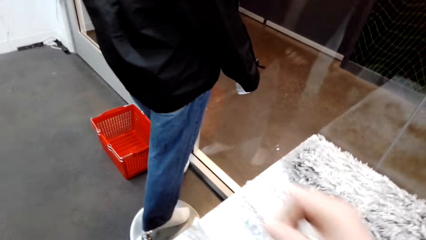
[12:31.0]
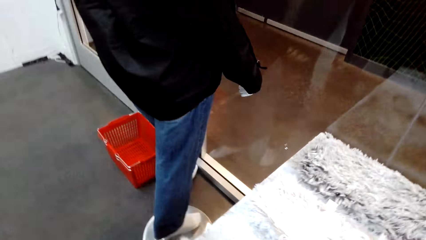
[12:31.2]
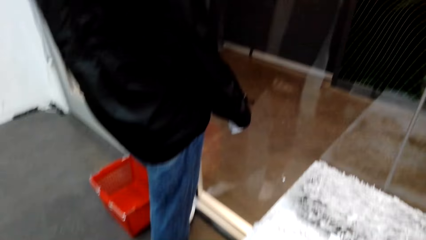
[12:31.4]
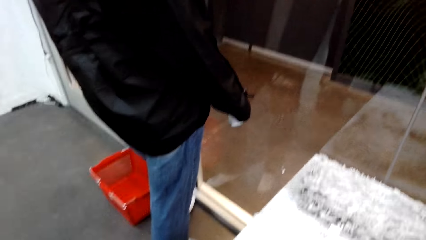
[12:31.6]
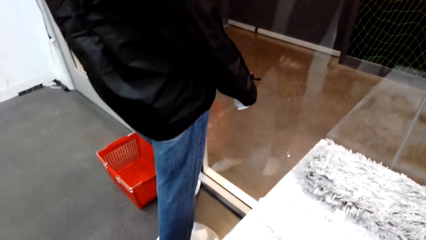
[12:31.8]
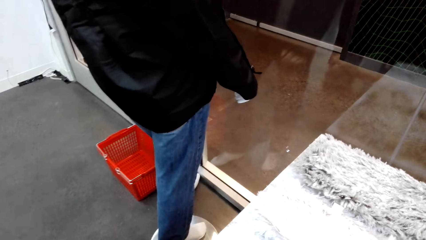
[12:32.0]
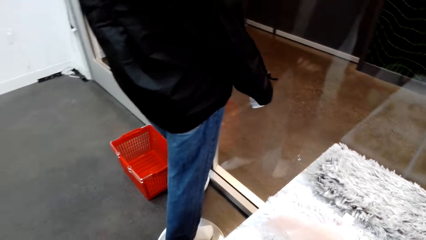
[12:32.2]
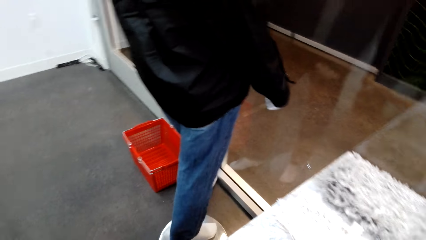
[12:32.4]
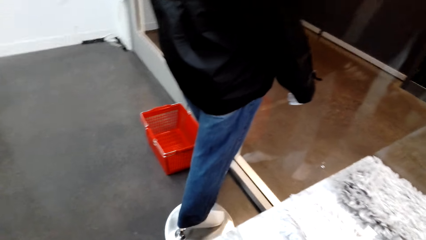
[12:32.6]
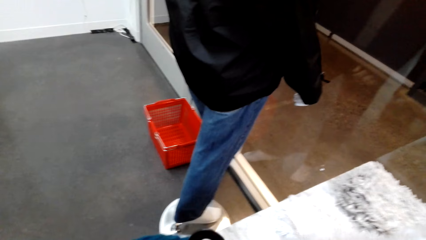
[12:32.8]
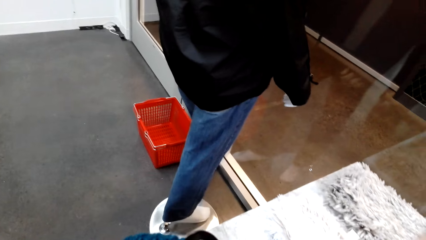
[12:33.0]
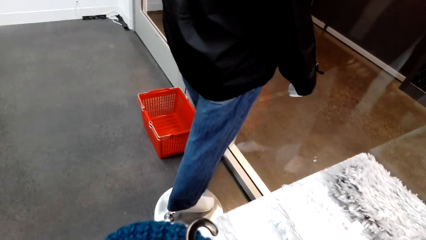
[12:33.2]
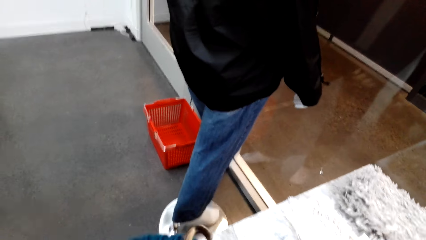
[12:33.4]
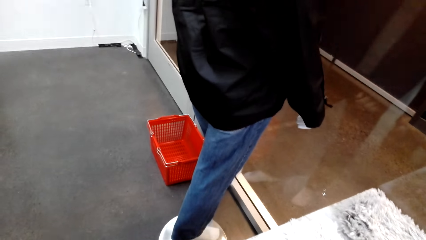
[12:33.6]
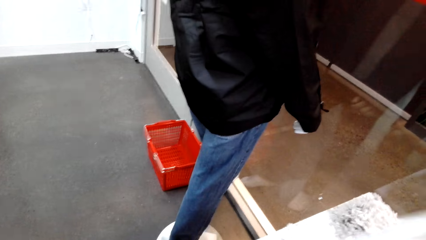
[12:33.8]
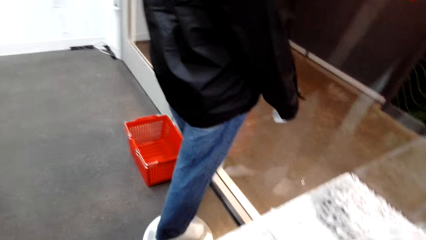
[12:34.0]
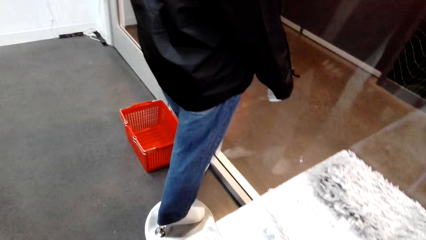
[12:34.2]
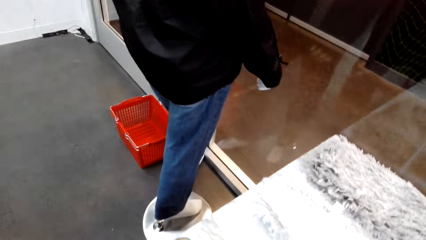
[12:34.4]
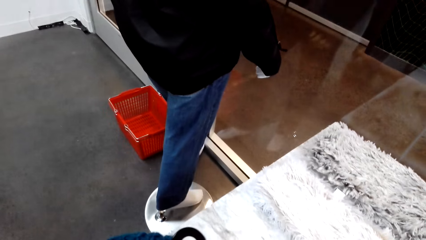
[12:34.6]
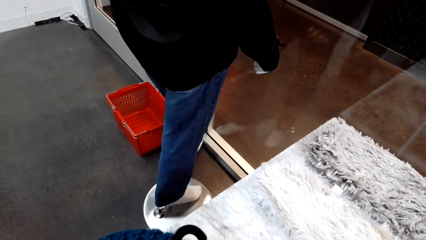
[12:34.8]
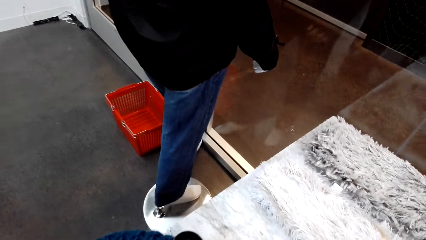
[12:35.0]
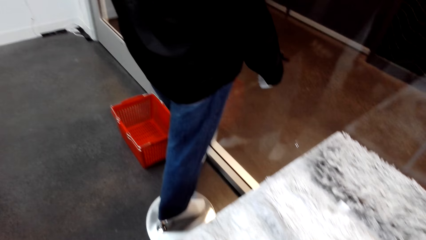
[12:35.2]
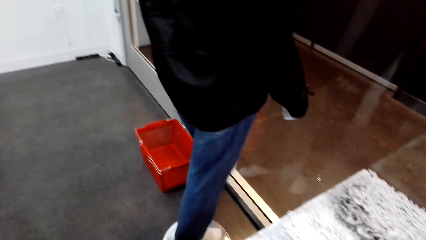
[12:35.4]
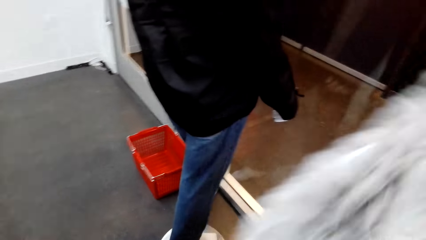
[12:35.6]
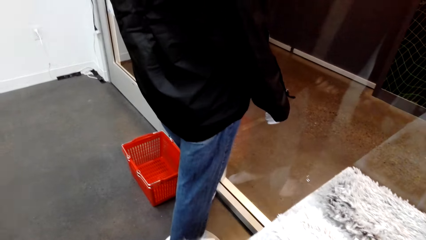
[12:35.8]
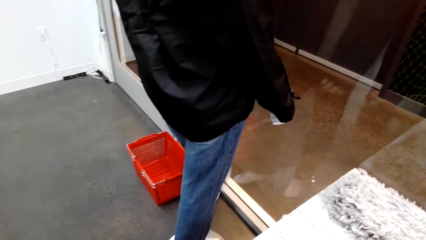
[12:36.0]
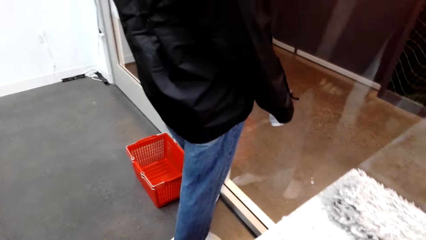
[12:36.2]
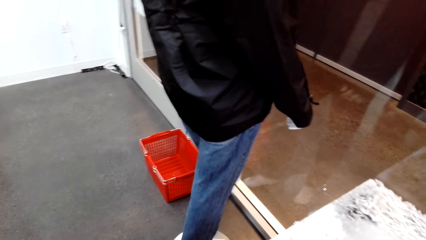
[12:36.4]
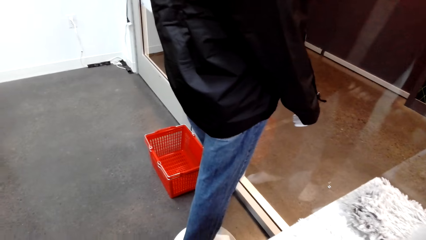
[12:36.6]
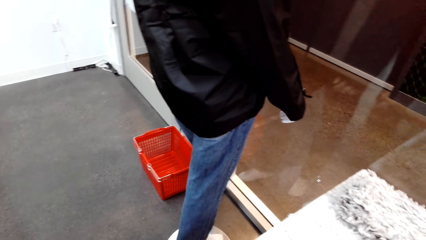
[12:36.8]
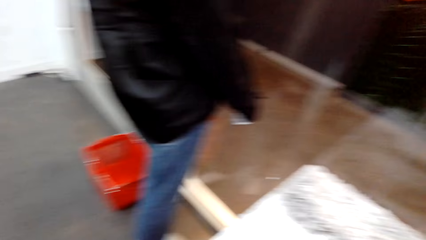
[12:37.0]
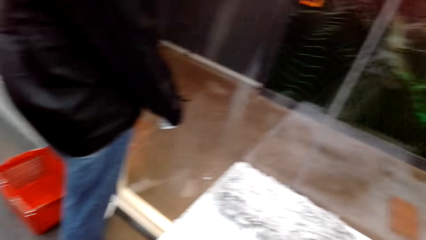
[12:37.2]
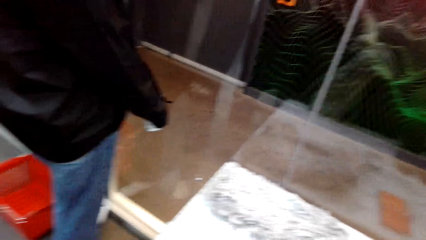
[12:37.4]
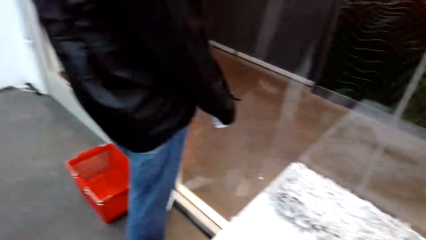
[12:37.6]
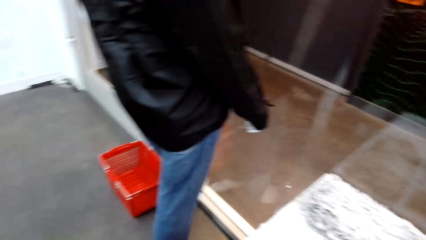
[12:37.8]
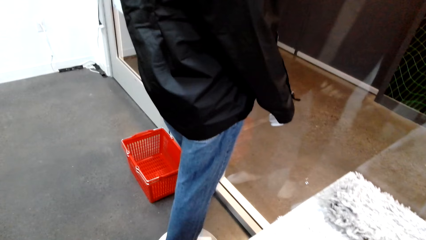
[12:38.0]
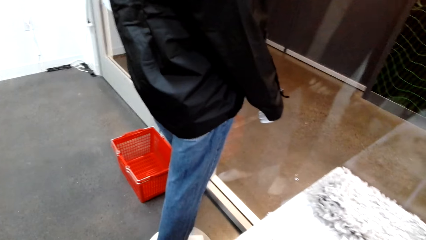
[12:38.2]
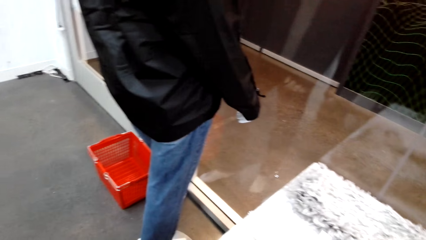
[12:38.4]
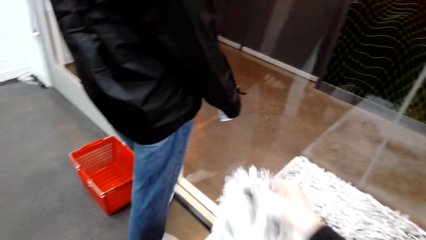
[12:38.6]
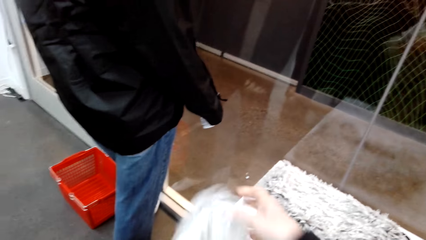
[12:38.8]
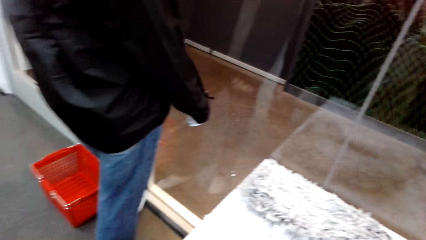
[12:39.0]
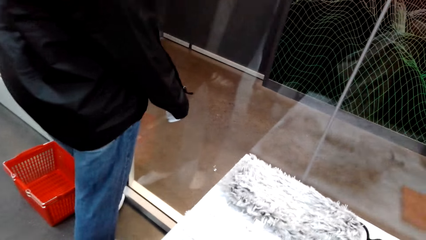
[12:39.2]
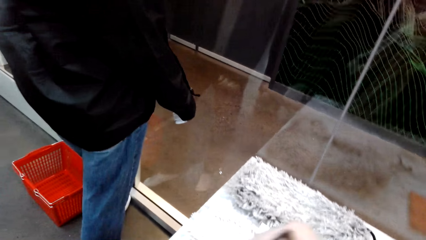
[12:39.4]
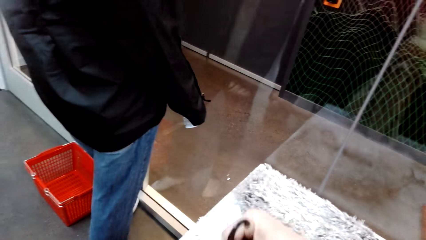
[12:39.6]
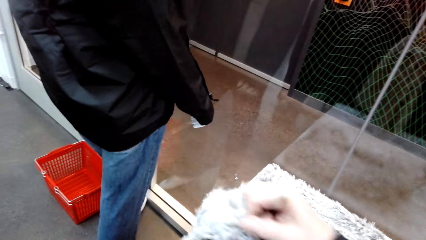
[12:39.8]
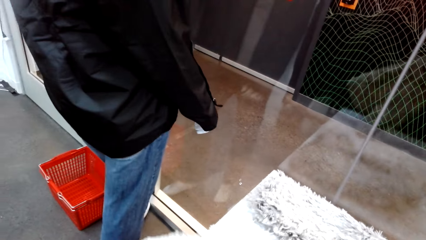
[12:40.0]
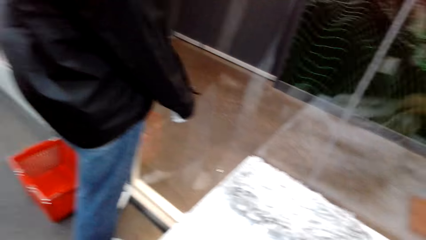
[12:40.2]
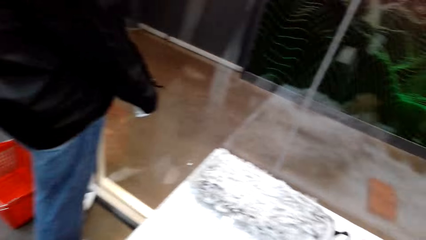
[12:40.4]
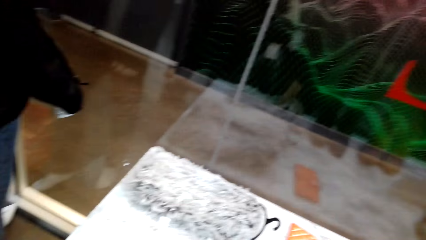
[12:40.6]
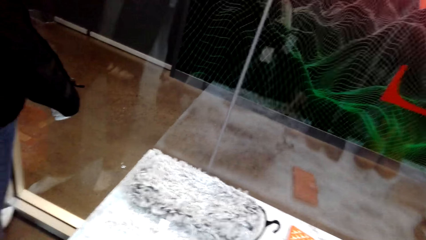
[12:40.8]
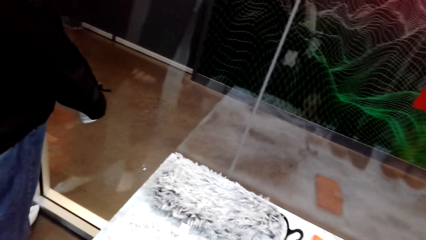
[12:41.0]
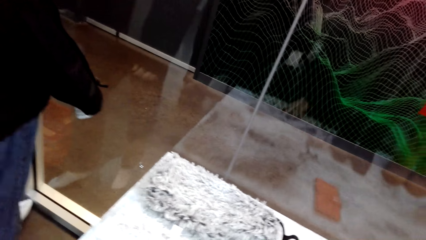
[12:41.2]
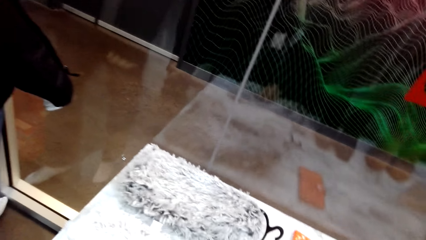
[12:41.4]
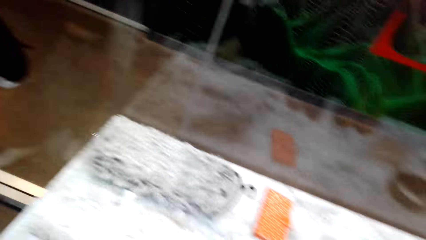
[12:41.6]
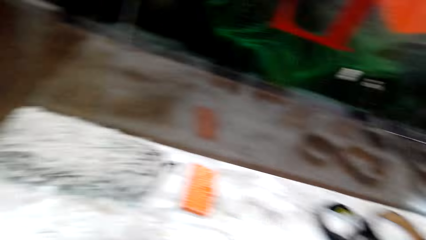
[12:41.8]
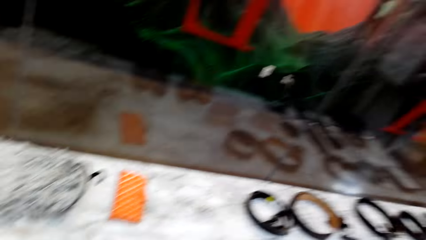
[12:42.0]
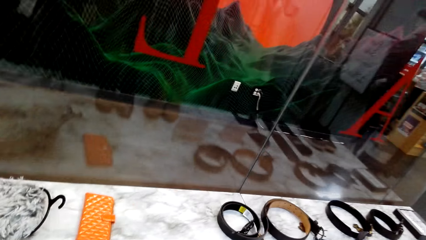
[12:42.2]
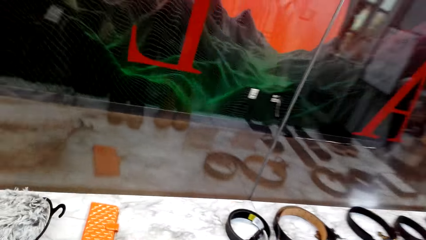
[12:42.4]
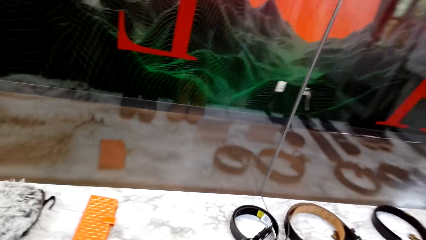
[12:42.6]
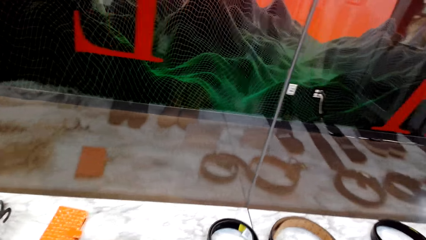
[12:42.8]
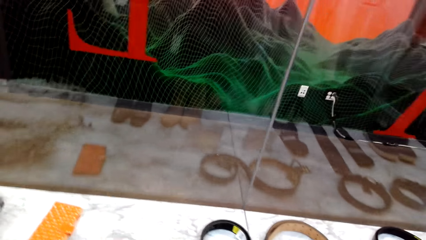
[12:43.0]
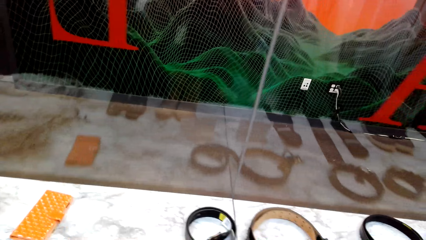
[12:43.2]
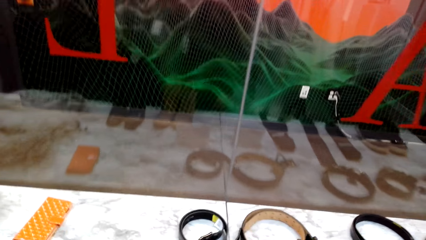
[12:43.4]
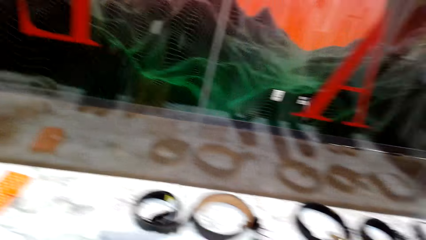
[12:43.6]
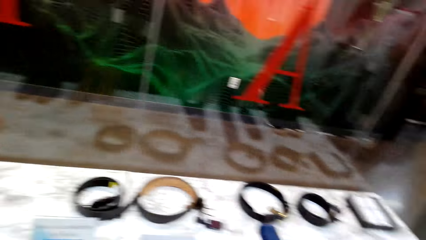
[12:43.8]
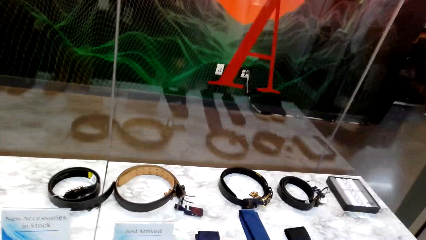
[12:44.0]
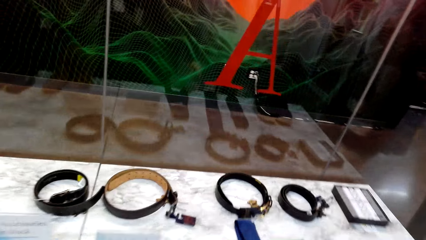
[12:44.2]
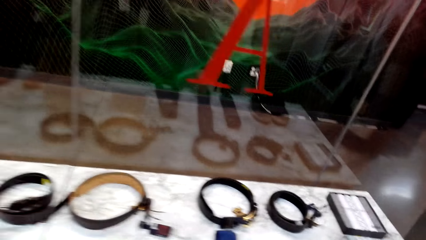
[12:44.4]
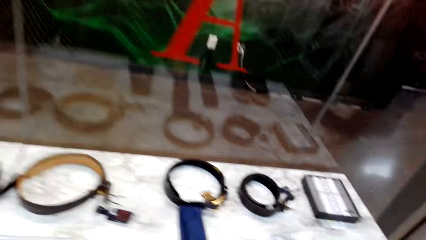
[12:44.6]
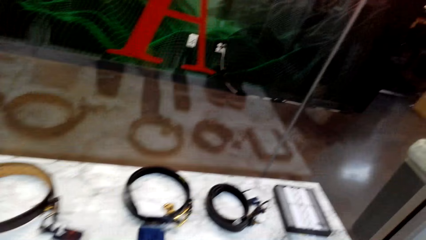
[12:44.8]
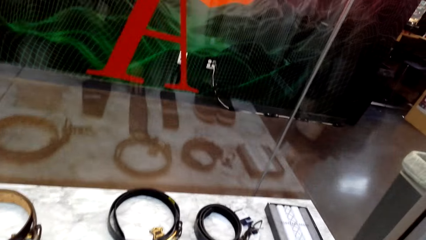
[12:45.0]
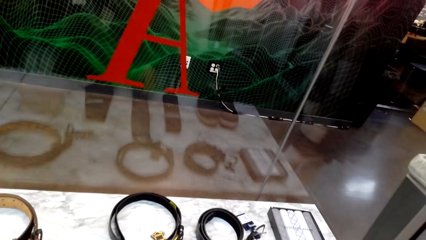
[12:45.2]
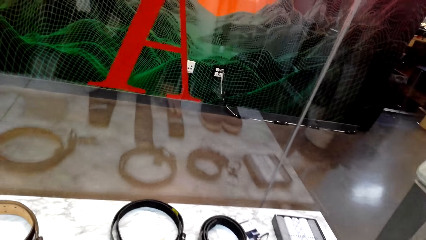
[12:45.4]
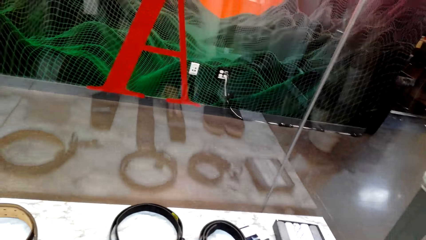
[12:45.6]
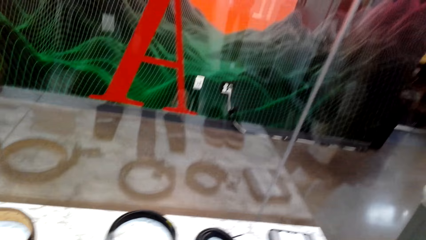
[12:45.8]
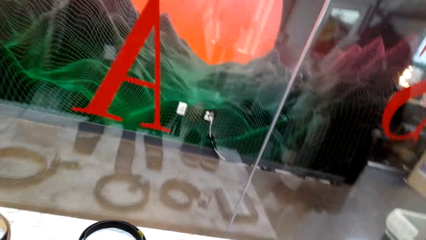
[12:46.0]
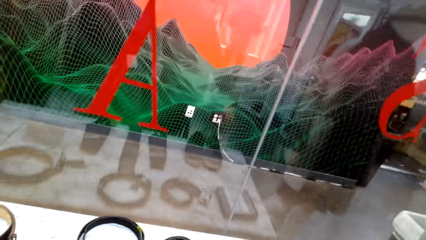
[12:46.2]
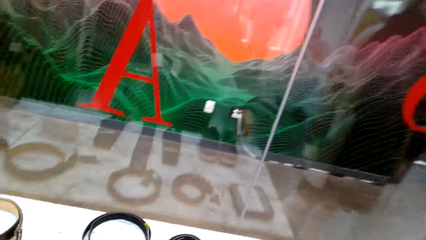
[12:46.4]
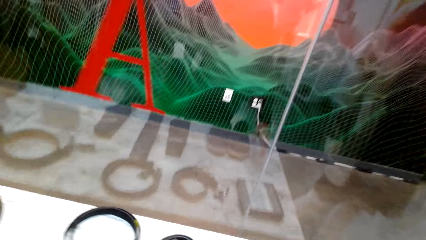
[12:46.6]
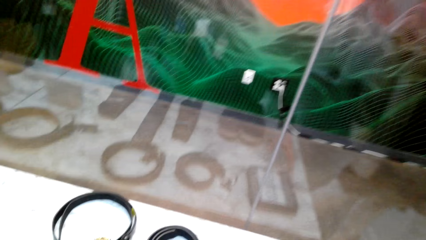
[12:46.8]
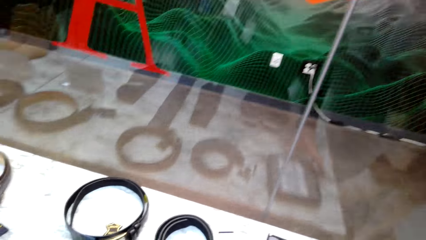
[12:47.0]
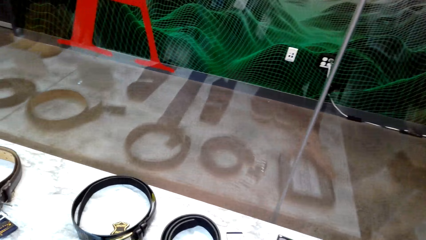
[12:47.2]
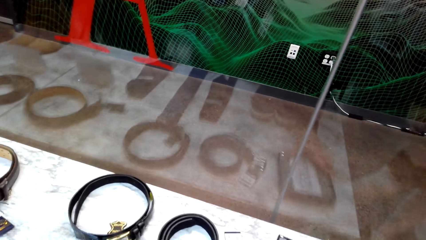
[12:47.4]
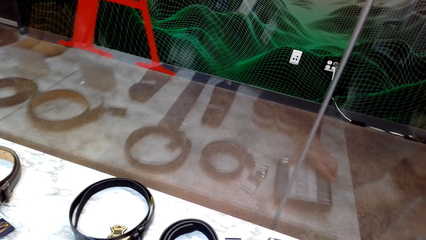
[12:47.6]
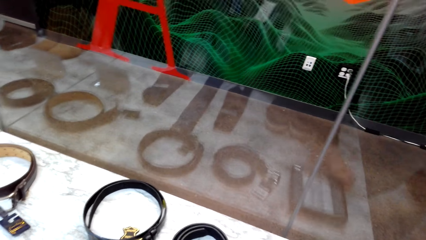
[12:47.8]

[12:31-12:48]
A woman moves both hands, moves clothes on the hands and moves around the room.
